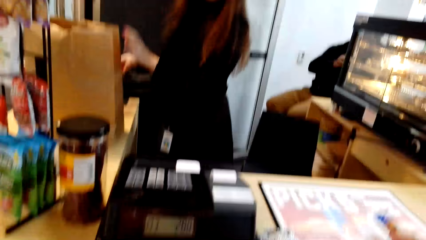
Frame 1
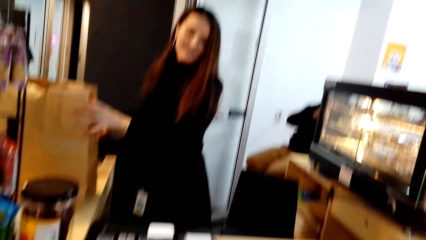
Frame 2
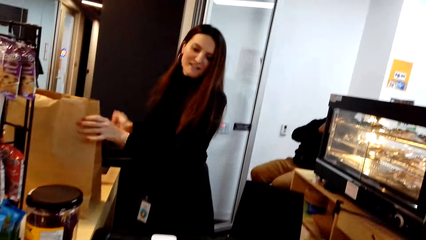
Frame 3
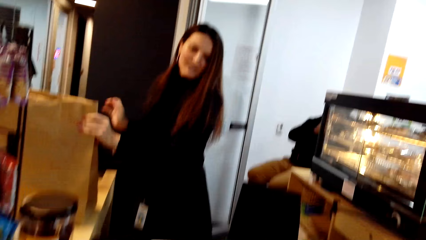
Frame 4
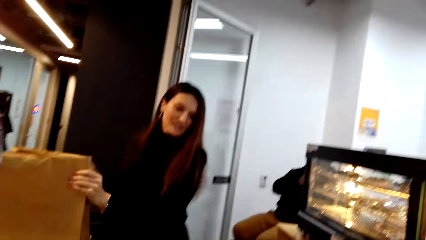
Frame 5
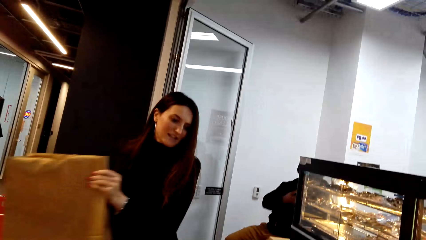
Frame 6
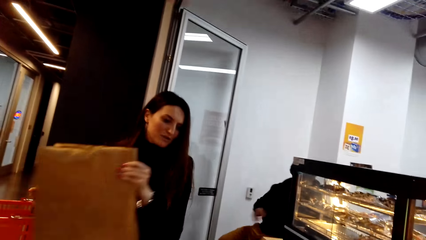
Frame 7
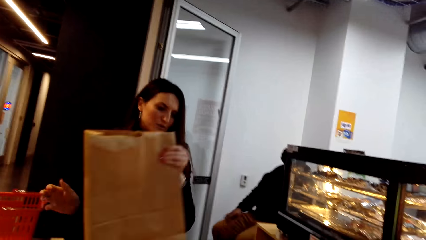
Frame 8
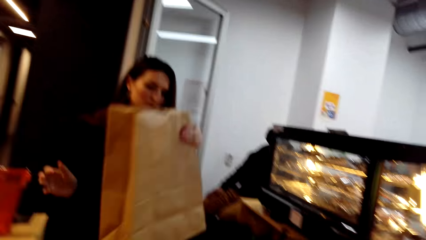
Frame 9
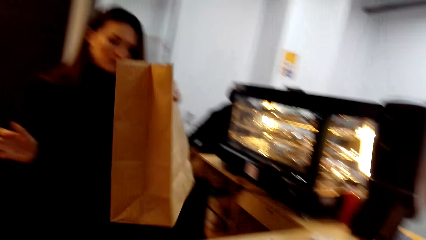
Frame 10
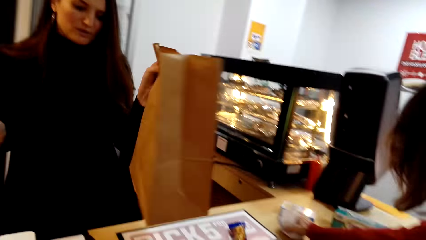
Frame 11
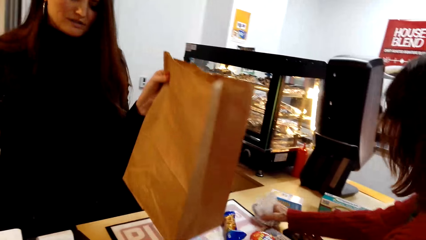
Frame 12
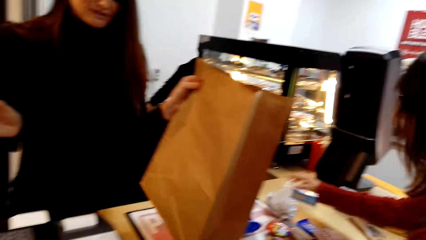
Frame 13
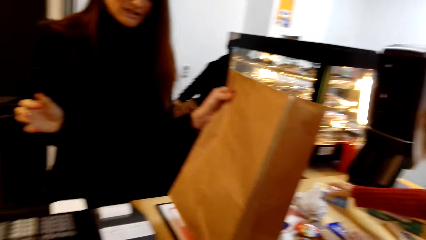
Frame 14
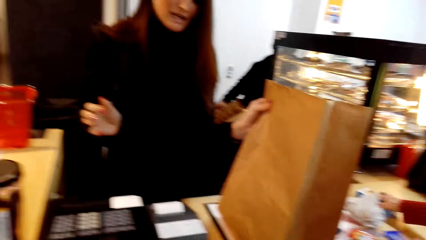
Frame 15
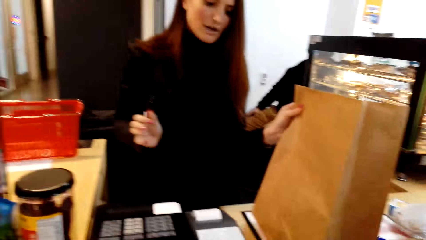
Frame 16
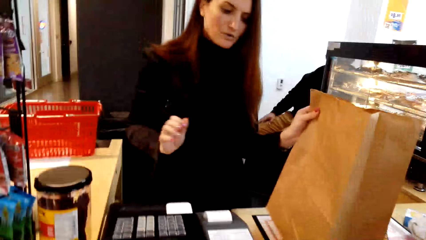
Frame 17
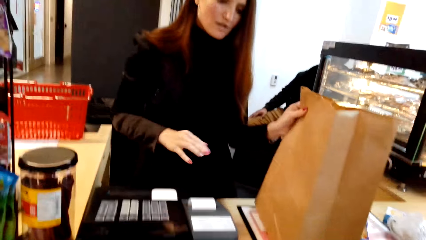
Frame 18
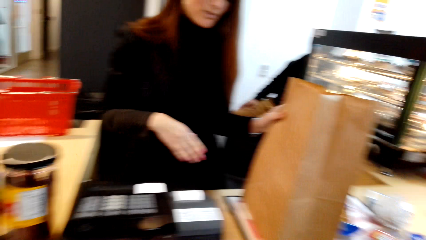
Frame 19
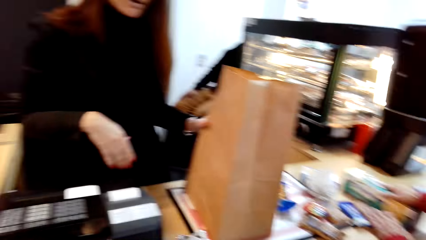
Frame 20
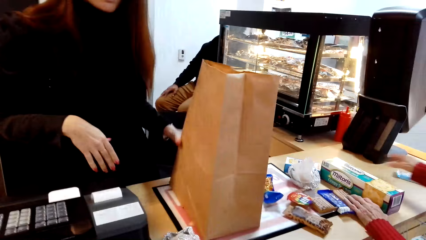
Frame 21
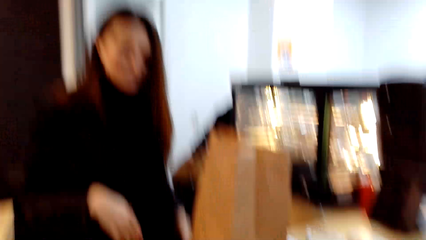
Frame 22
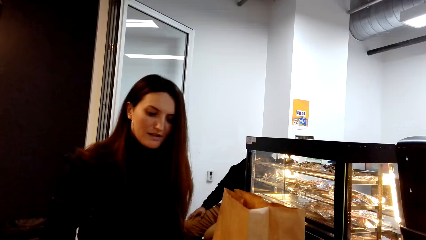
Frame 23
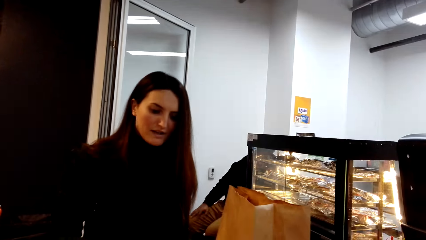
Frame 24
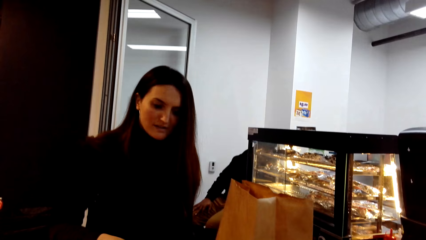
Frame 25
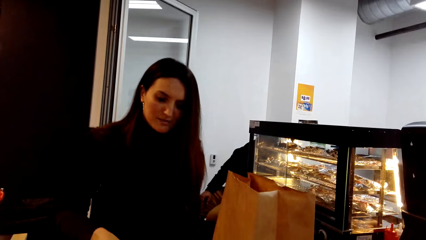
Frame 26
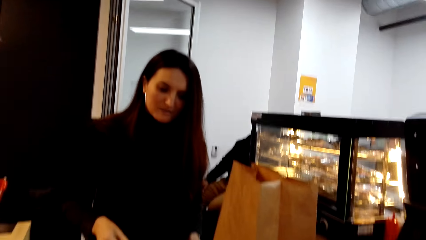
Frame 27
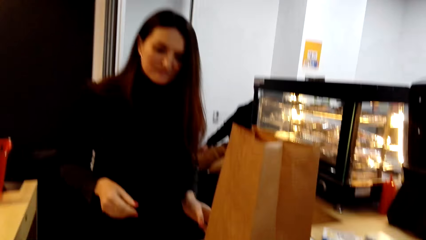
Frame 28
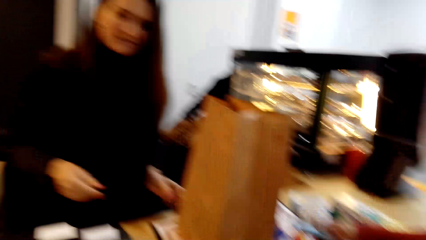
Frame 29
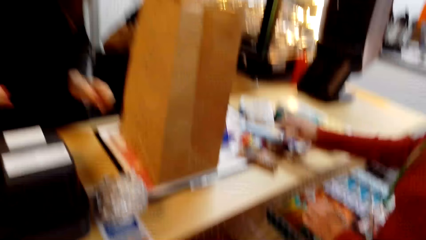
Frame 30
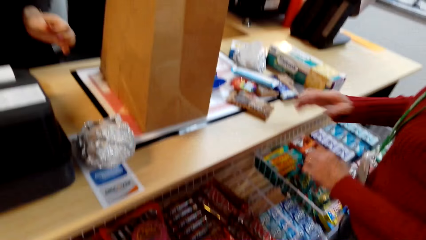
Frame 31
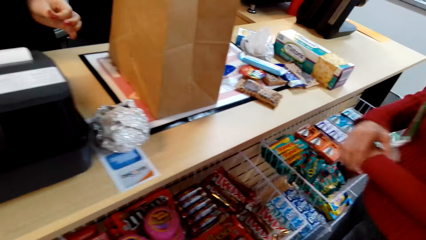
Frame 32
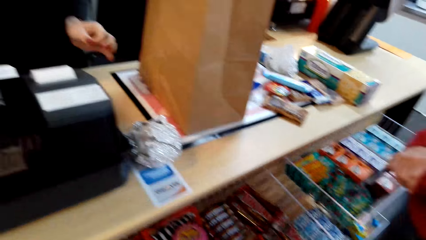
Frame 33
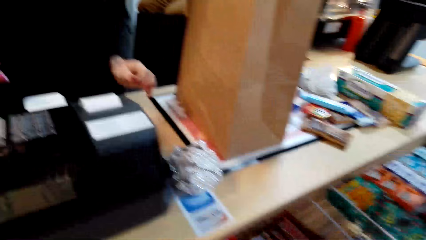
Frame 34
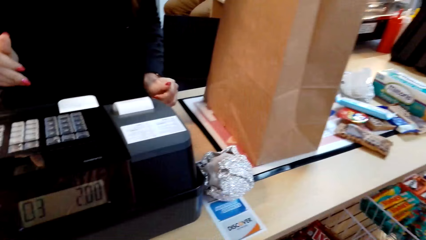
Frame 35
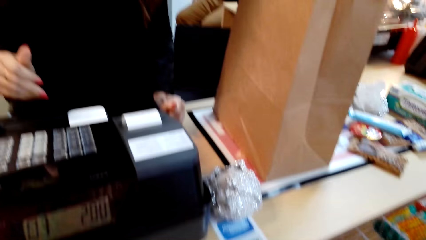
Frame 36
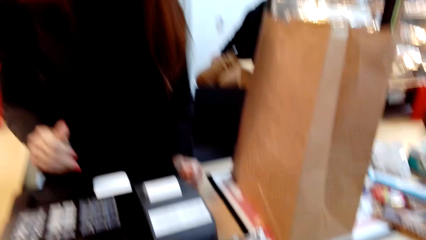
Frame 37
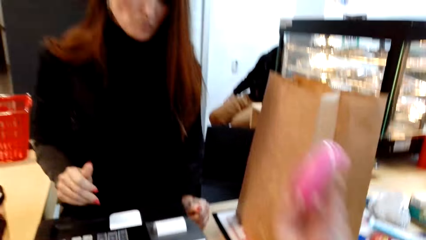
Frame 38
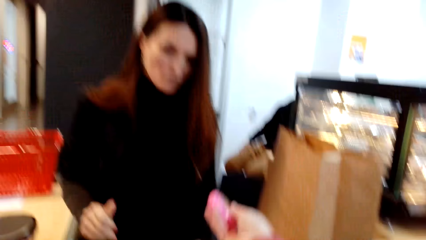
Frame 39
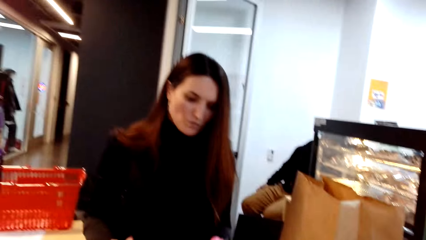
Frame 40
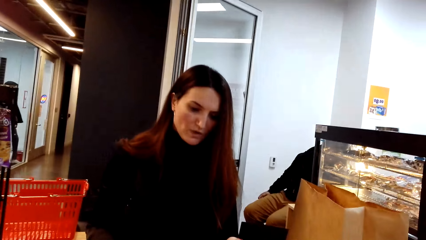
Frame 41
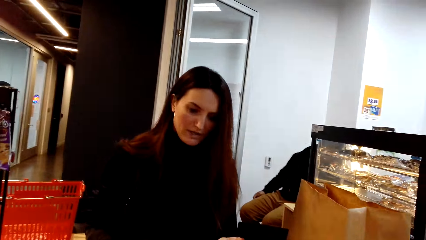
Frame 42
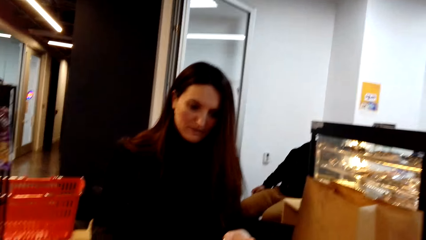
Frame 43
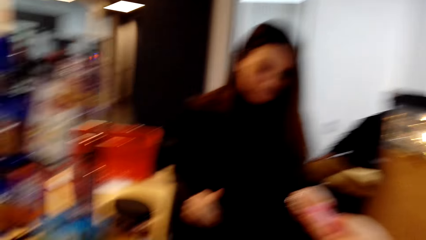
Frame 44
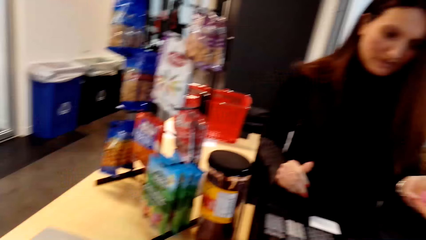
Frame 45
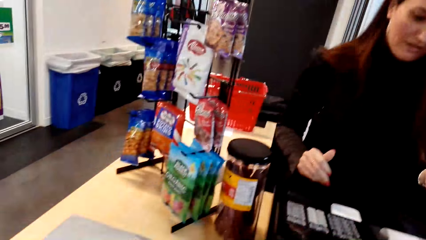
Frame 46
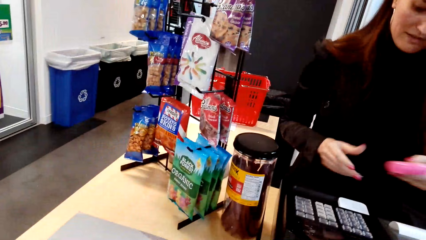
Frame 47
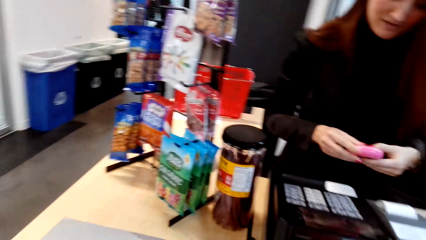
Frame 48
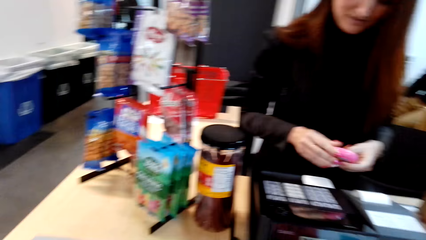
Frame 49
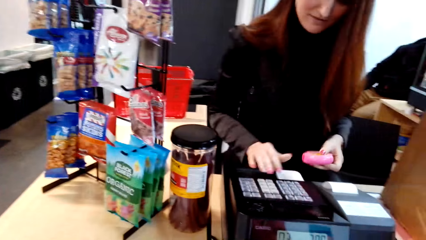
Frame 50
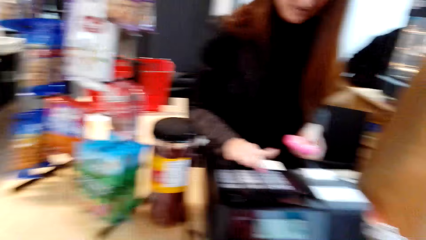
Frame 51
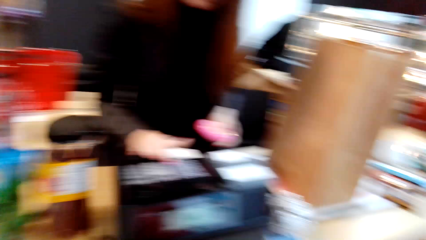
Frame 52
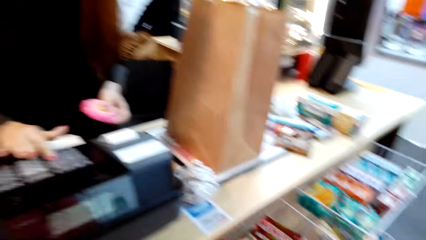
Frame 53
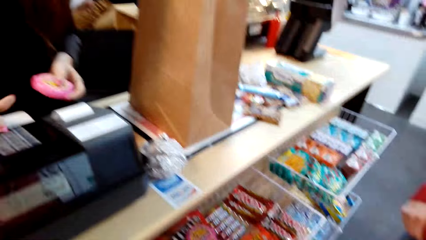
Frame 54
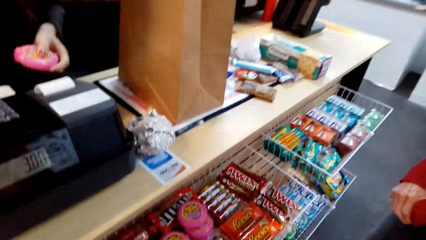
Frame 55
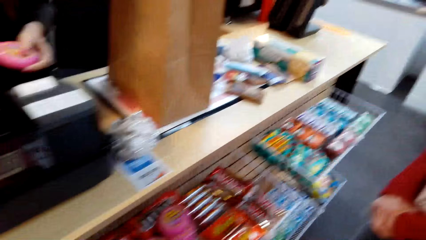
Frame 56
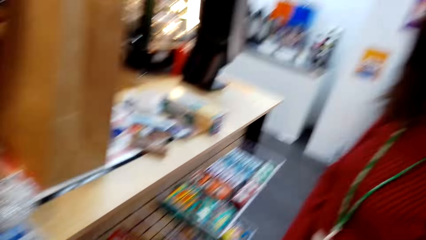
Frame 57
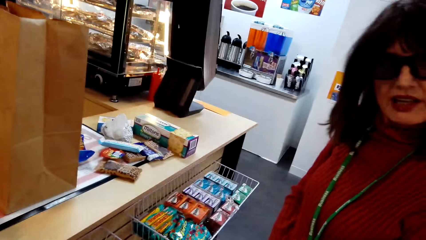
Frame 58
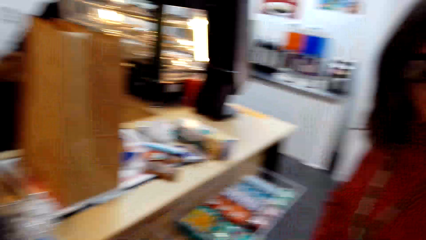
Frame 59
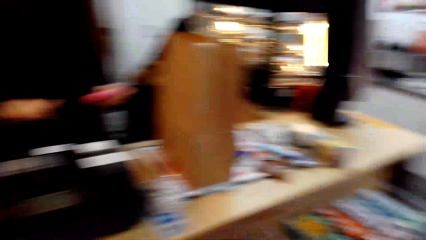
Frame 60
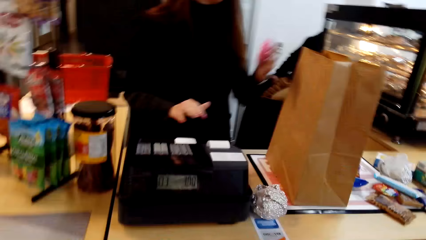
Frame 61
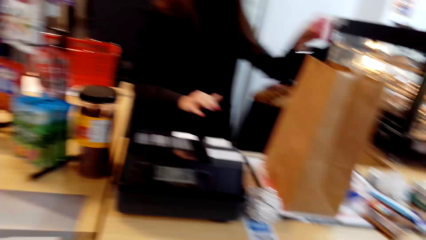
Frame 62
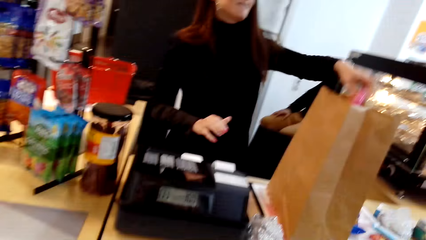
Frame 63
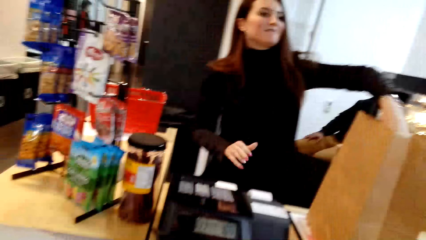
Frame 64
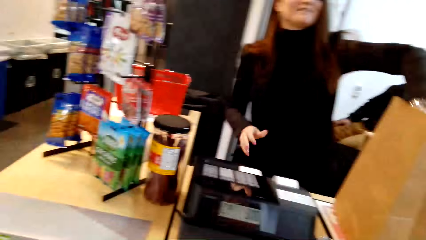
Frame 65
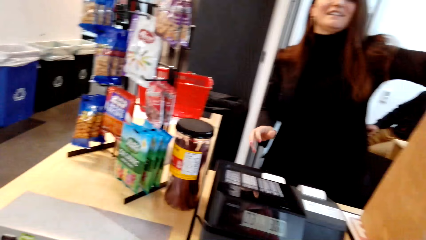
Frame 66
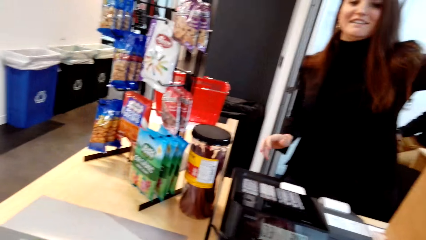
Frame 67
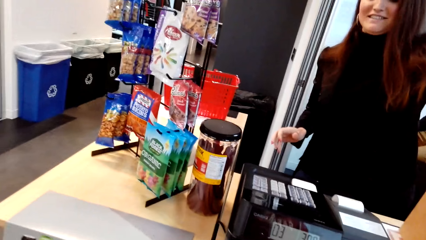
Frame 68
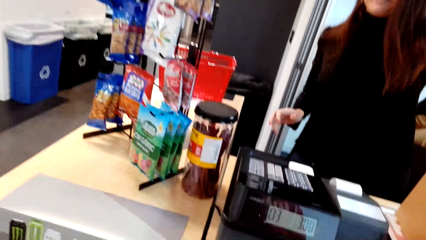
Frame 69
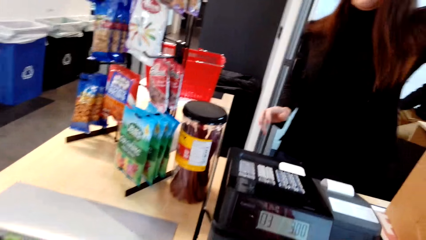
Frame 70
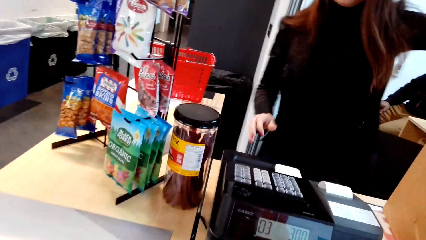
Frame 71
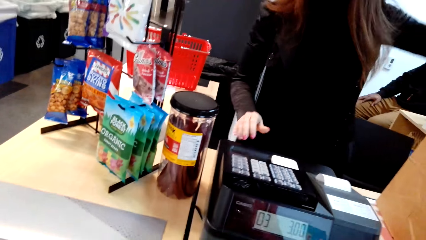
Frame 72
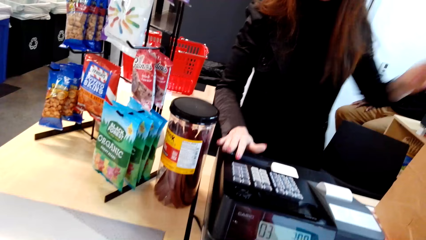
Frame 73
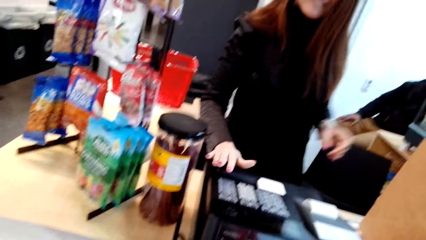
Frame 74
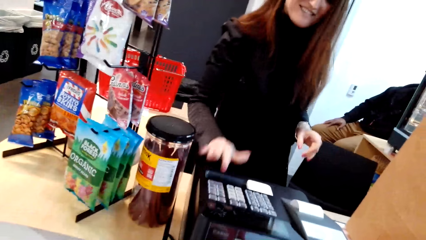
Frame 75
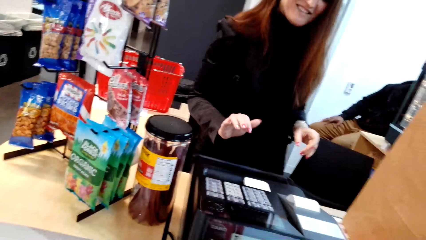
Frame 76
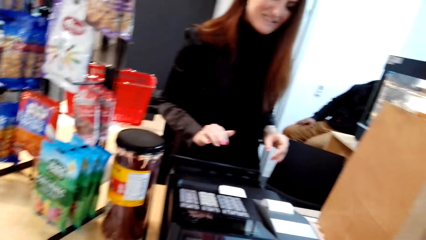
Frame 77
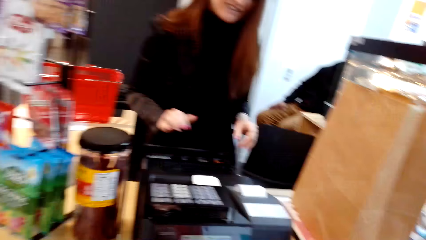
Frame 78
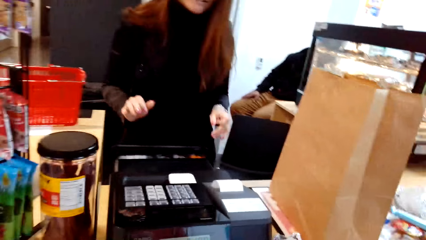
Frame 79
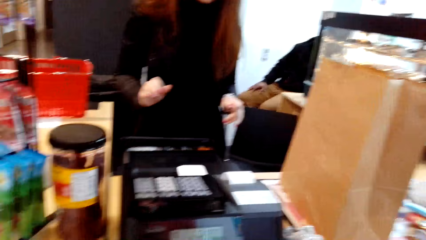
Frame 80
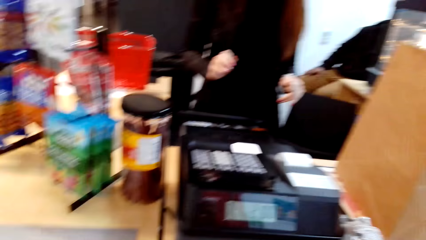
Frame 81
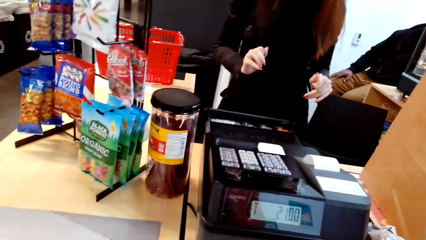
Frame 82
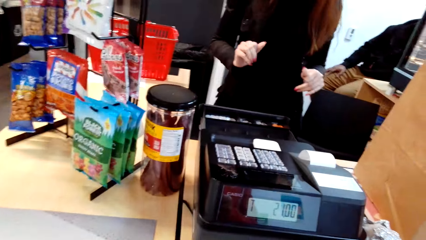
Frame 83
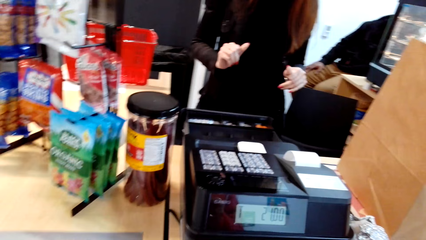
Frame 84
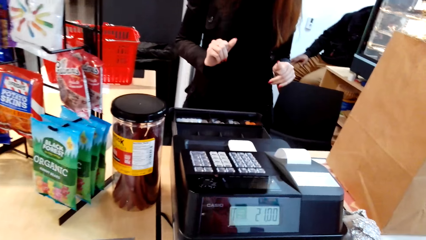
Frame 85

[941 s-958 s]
A woman places the basket on the other counter desk. Another woman moves her snacks. The first woman picks up the shopping bag. The camera wearer moves a khaki bag. They hand over something to the first woman. The first woman takes something. The first woman enters the product data to the cash register. The other woman converses with the camera wearer. The first woman places the product in a bag. The first woman presses the cash register.
